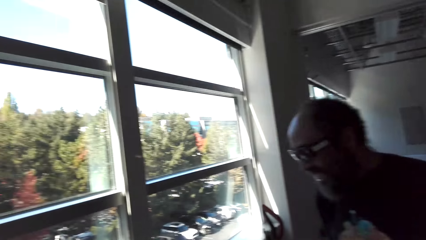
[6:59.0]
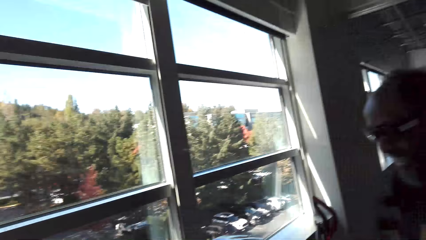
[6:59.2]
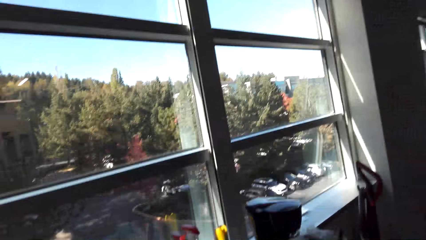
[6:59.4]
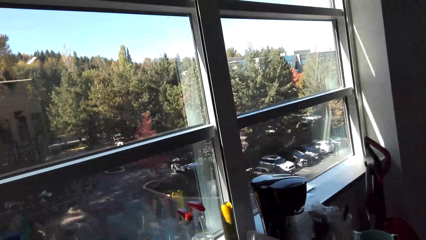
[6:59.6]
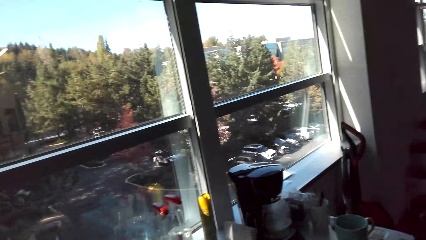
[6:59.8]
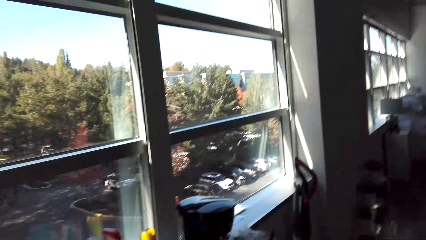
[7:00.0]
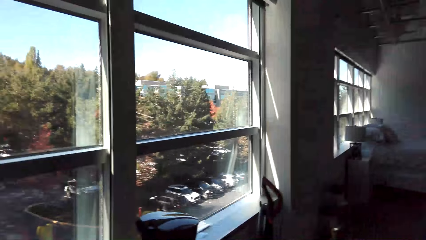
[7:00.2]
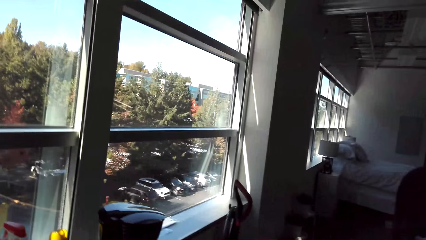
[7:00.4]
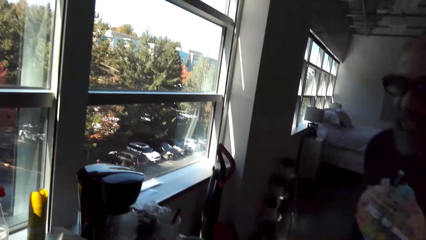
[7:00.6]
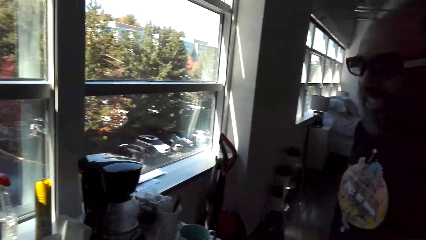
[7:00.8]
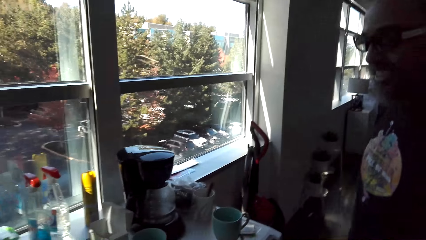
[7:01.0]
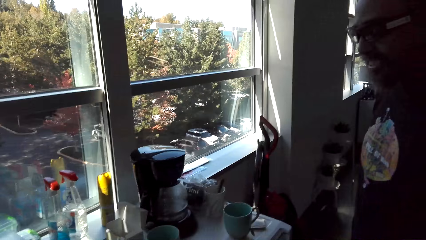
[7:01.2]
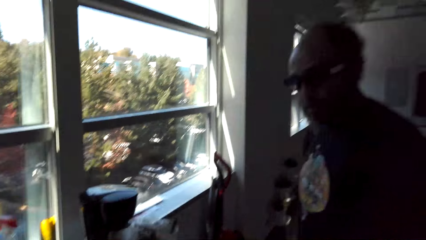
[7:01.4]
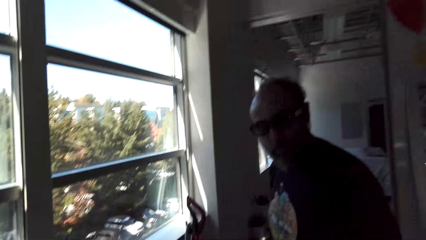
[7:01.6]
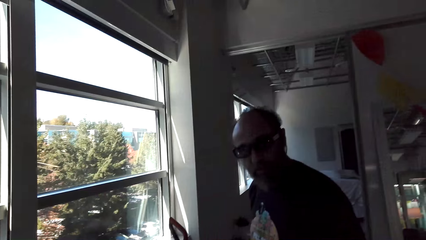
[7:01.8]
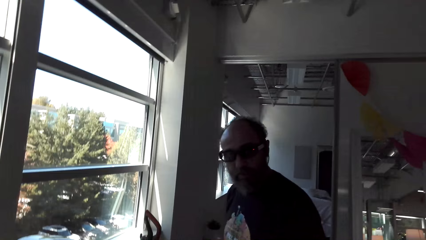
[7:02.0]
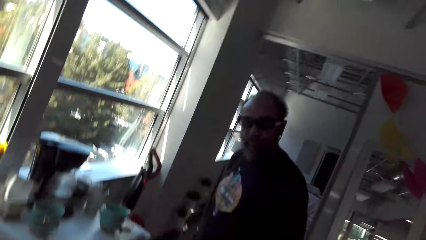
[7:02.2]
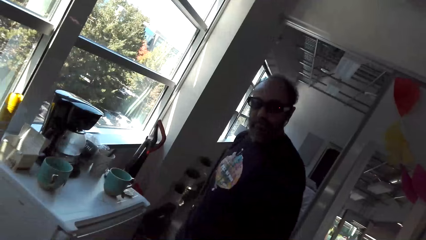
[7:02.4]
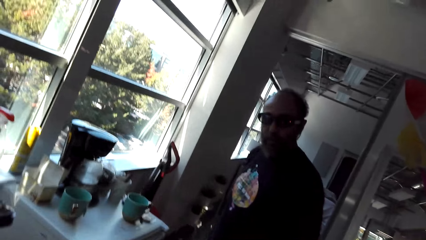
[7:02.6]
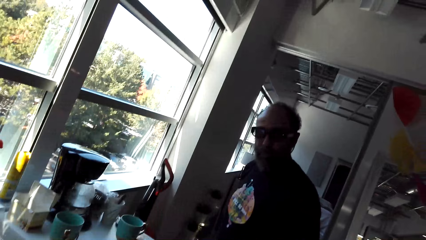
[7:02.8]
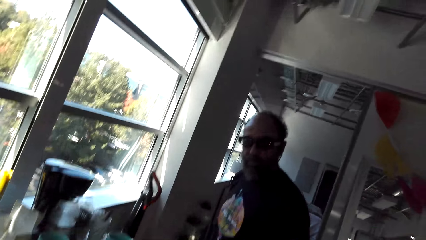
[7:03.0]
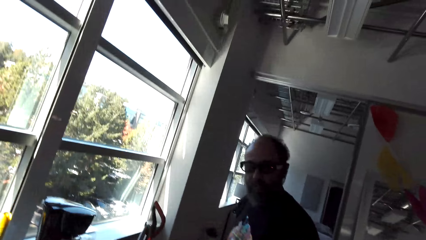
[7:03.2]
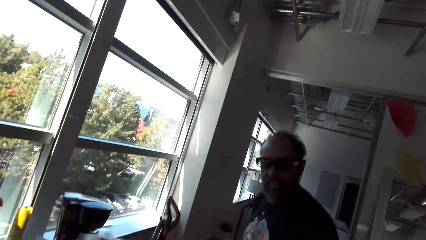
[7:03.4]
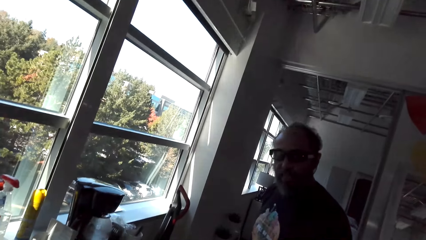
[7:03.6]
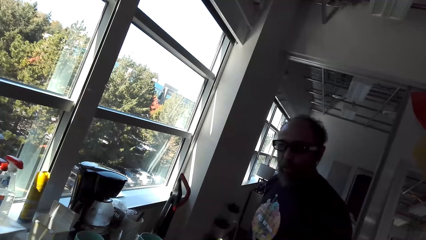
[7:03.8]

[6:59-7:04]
A man looks at the electric kettle.

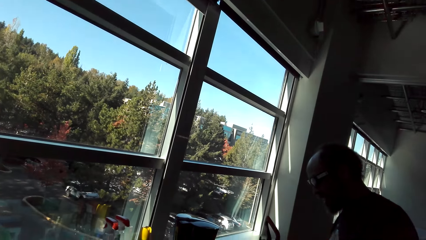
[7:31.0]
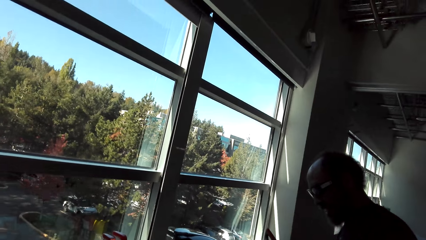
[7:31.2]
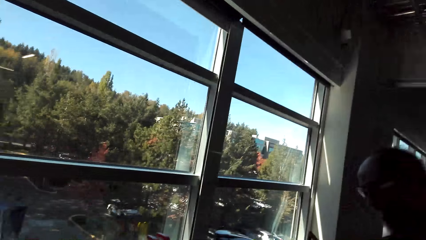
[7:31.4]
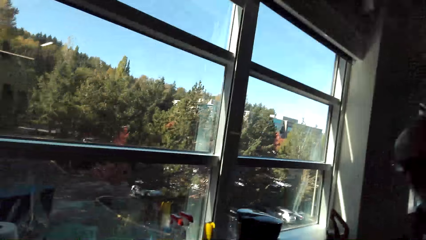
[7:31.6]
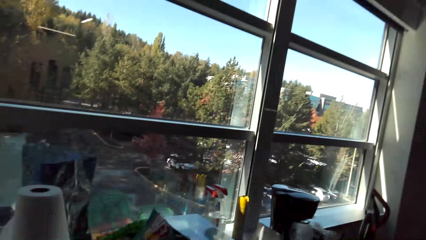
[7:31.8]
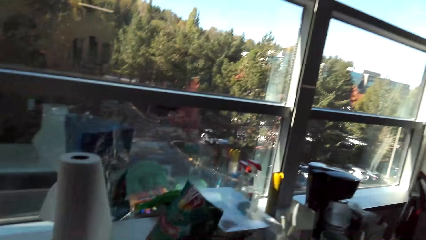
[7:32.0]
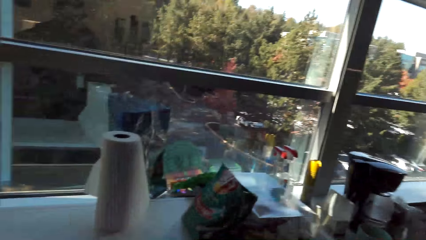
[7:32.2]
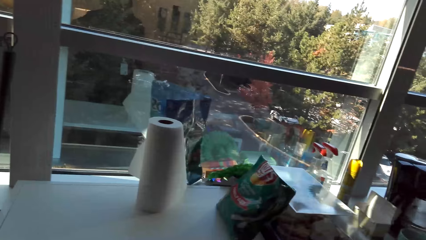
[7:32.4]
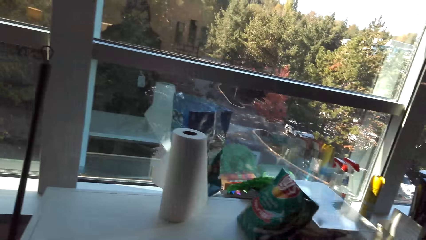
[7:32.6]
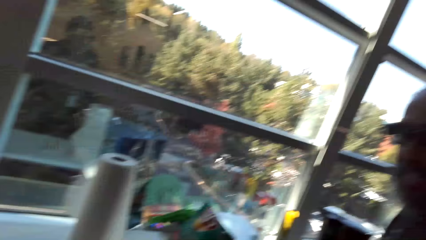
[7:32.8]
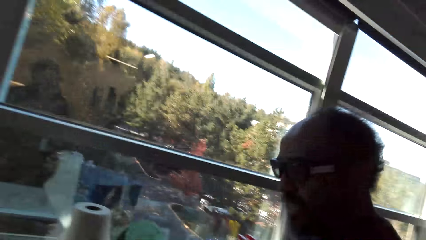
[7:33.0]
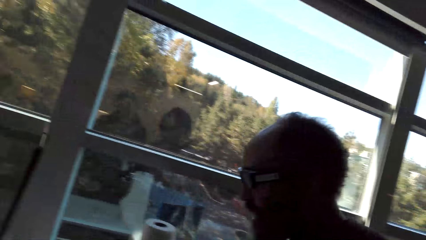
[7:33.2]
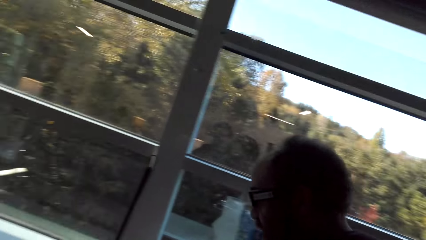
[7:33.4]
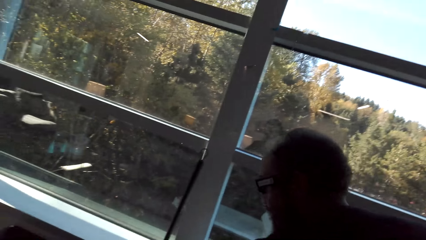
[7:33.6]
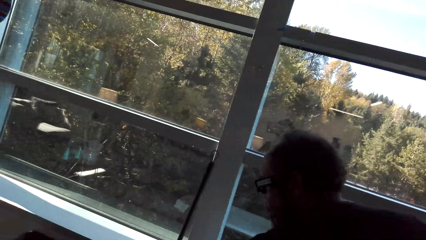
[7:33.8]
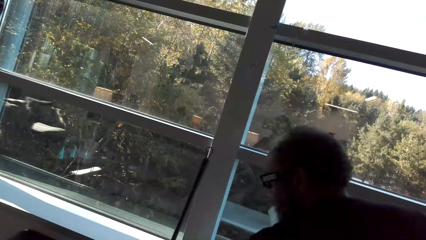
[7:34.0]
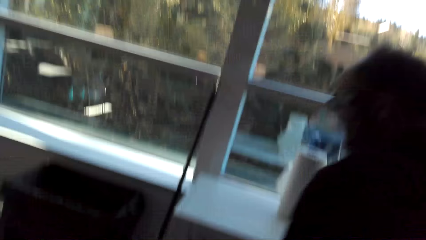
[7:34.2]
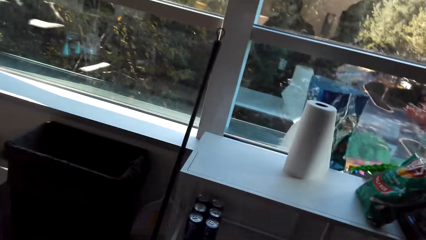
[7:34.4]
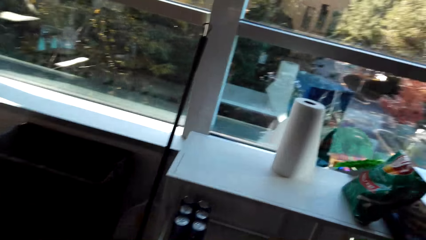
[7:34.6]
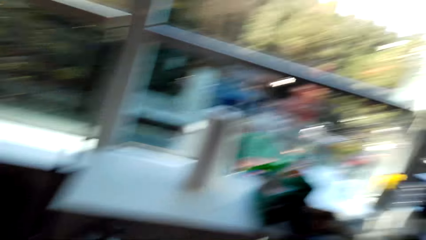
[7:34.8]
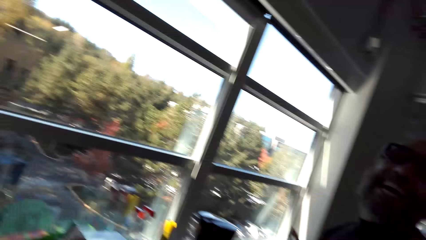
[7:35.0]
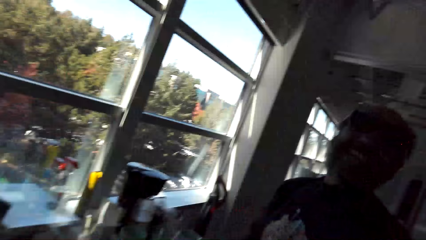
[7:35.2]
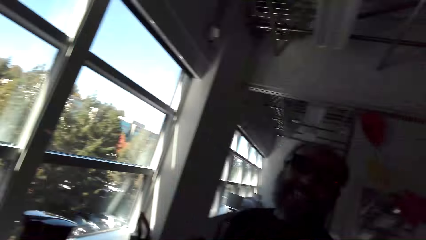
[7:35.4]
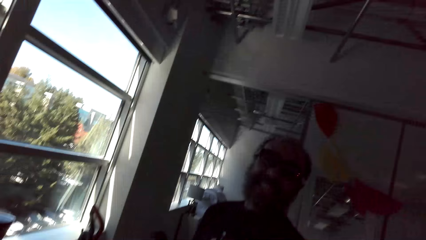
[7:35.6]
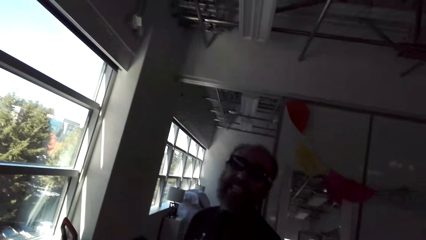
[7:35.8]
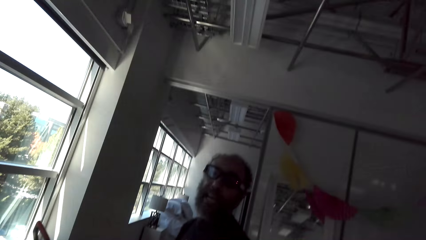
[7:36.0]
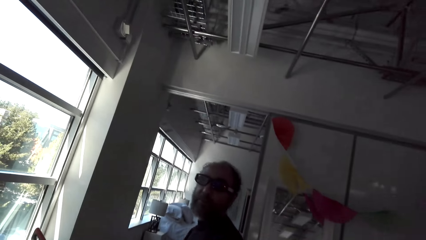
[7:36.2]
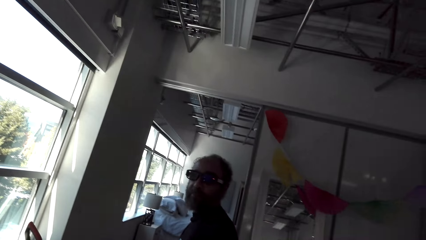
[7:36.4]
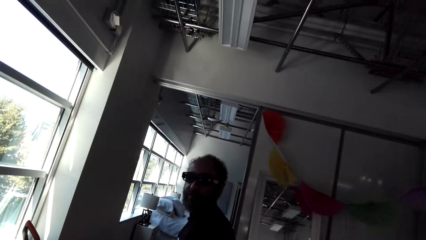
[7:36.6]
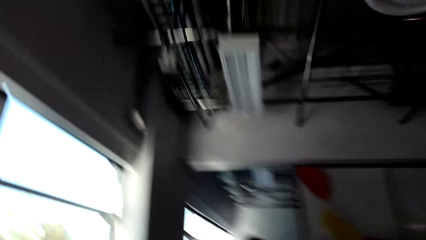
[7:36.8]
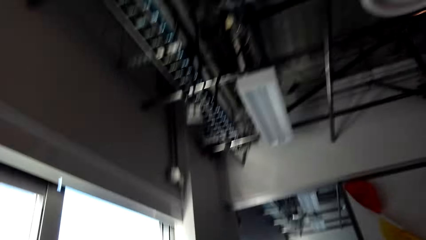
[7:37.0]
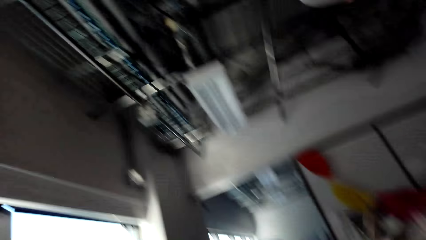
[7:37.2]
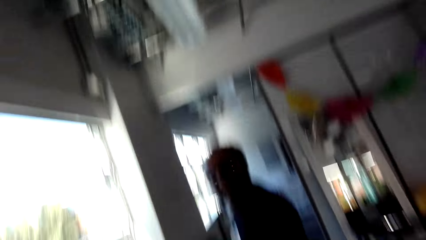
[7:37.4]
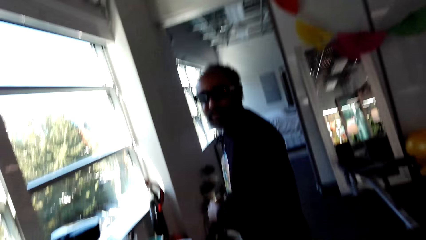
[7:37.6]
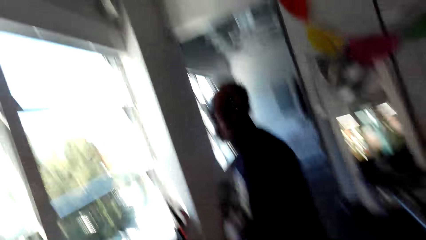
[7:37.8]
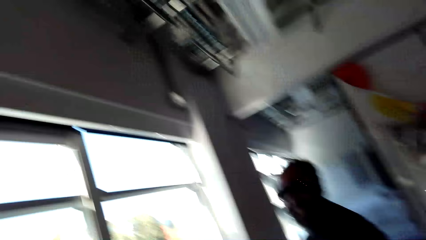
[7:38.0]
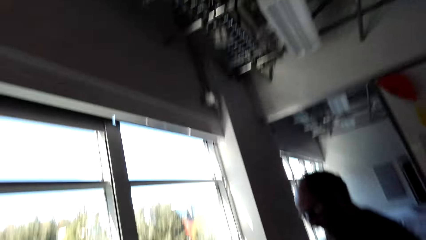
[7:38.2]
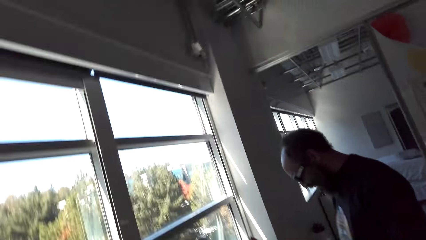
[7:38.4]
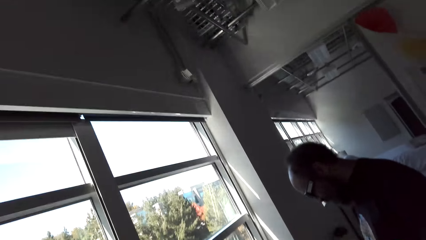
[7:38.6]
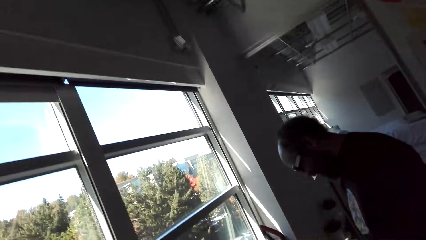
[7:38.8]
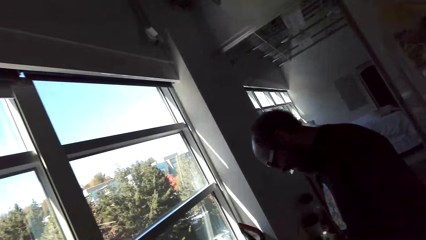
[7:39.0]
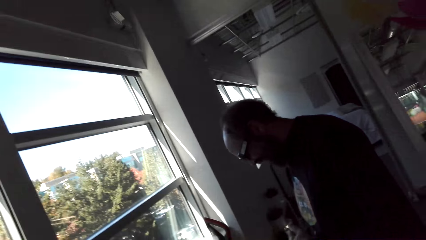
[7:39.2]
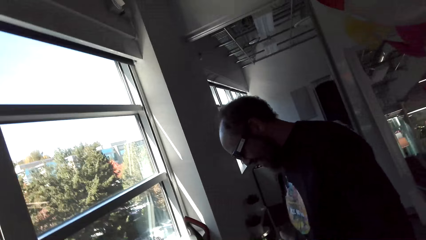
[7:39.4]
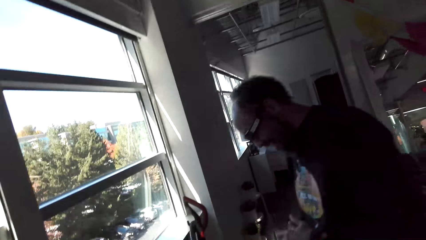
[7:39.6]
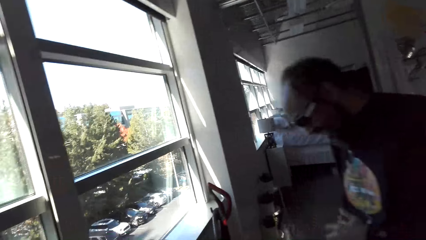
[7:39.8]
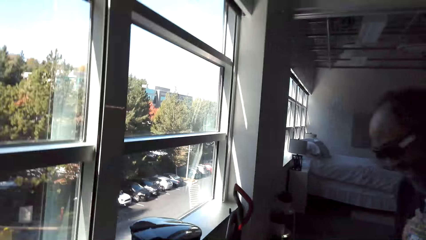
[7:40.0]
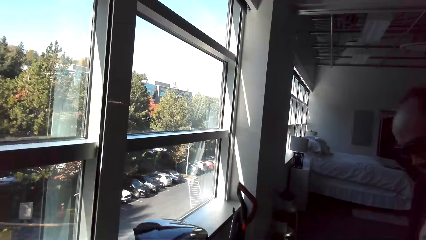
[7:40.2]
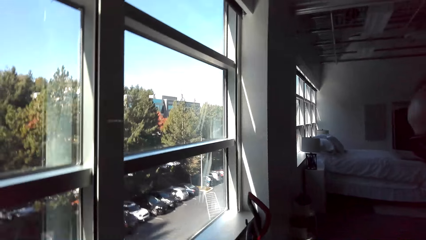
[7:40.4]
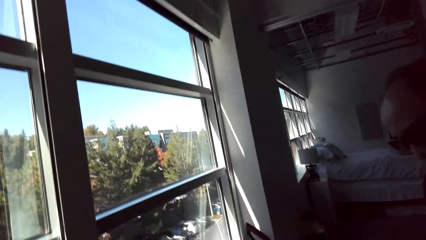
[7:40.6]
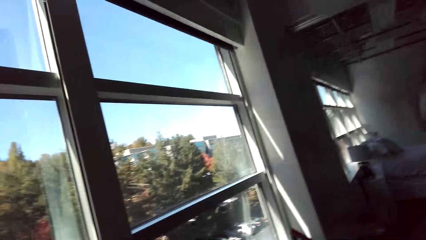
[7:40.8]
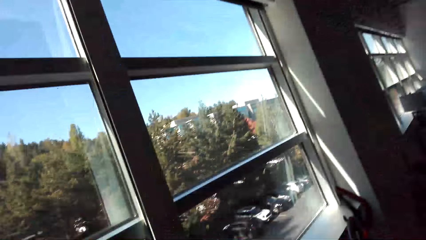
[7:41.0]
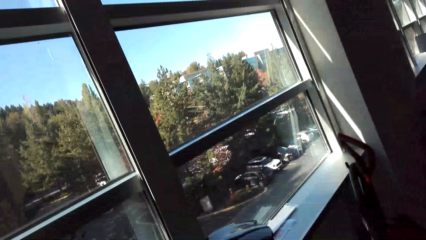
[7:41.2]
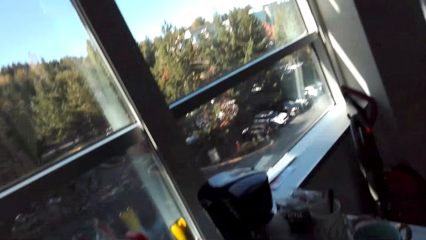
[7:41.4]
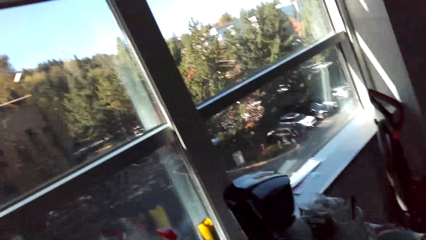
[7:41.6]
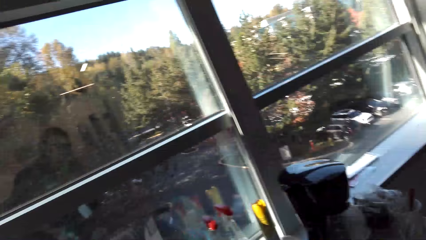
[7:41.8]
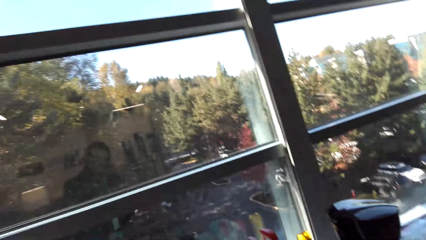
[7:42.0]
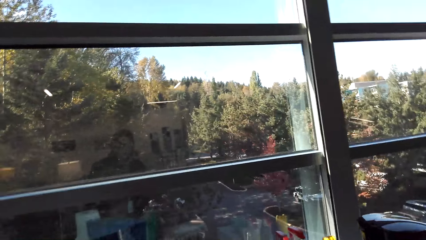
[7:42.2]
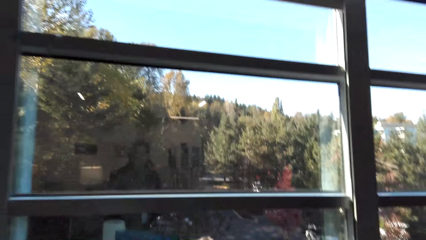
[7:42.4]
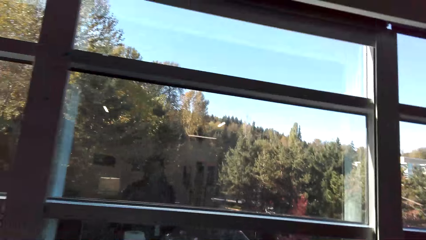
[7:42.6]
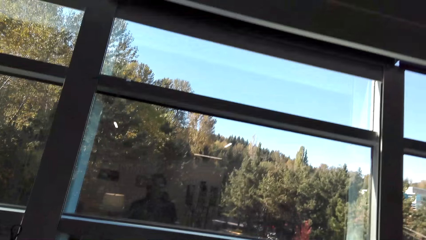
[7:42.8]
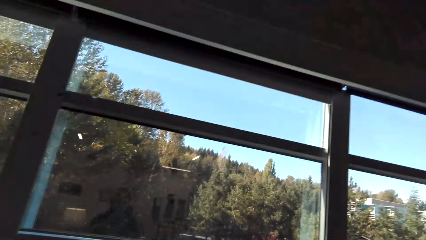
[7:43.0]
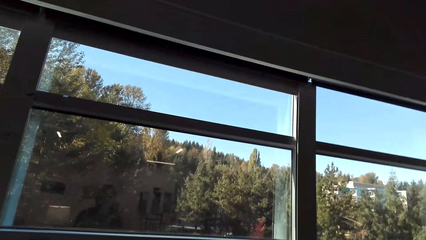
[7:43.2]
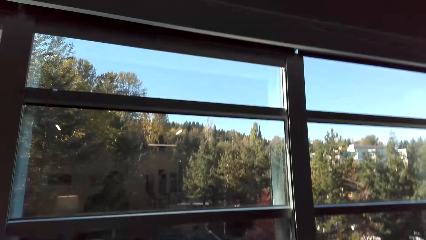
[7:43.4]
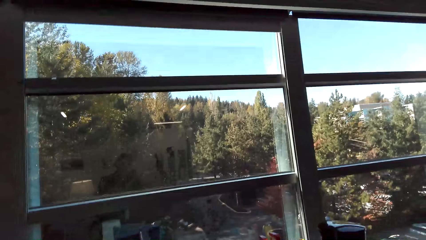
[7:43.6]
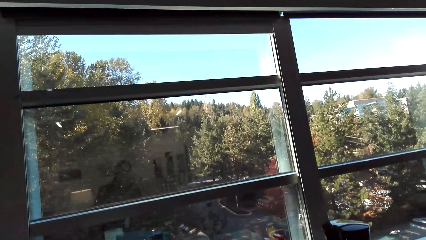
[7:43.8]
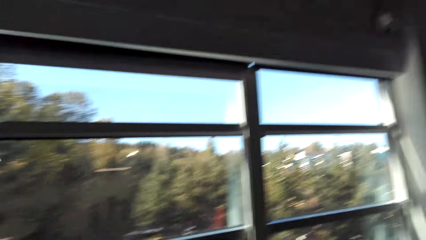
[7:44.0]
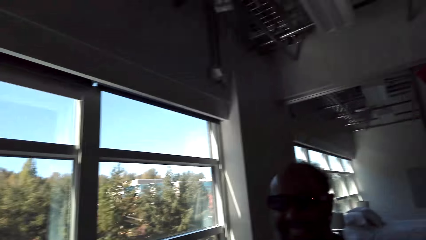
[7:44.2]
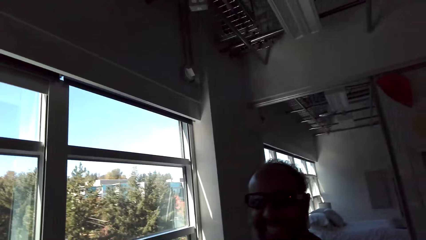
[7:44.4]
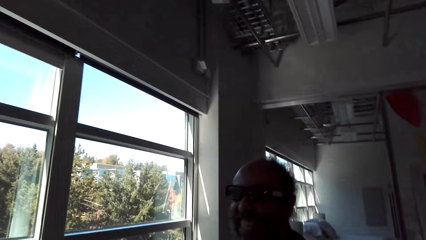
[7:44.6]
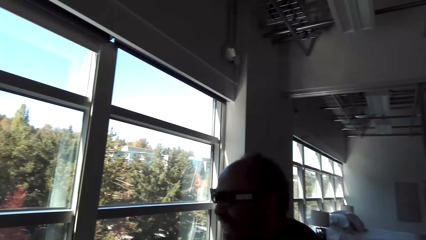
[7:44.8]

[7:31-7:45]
The camera wearer looks through the window. A man moves beside the wall. The man throws trash into the dust bin. The camera wearer looks at the man. They talk with the man.
